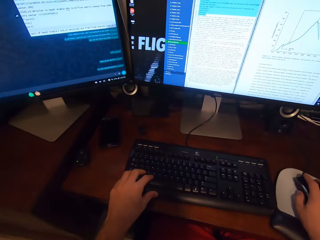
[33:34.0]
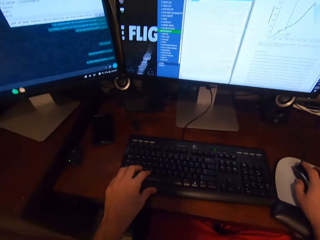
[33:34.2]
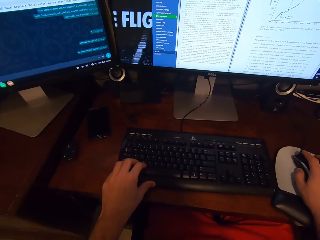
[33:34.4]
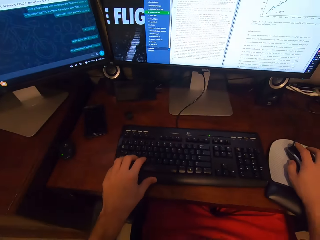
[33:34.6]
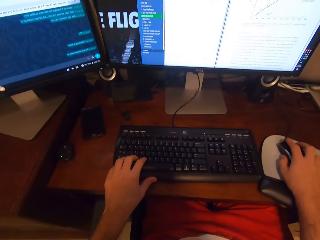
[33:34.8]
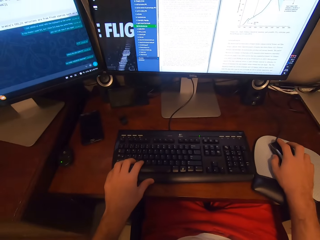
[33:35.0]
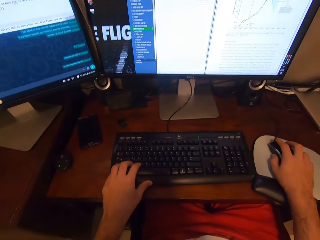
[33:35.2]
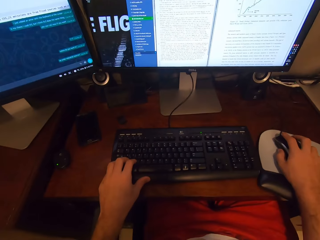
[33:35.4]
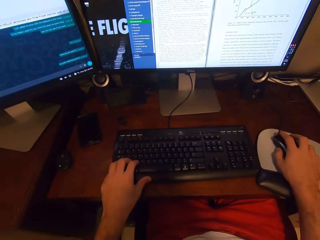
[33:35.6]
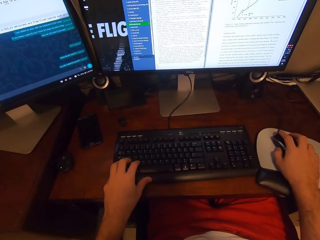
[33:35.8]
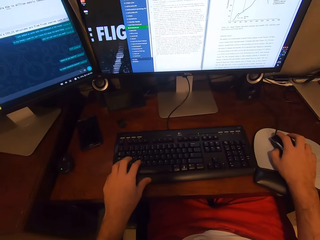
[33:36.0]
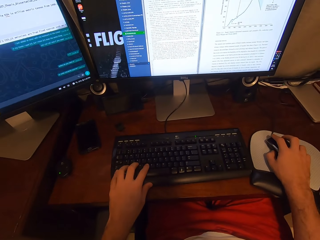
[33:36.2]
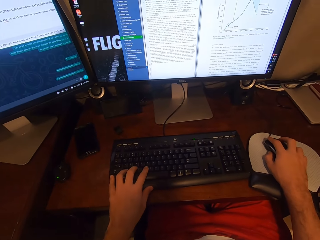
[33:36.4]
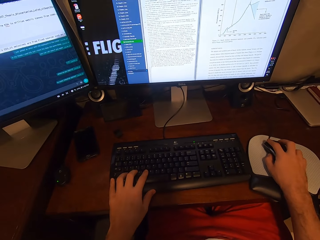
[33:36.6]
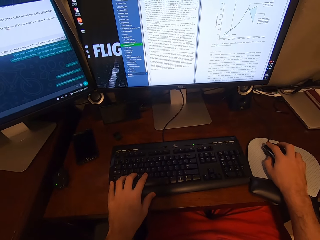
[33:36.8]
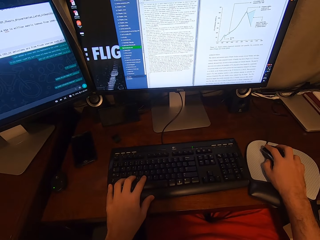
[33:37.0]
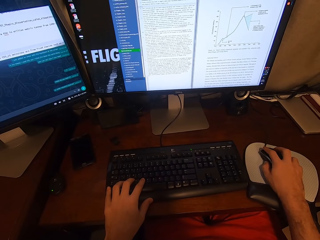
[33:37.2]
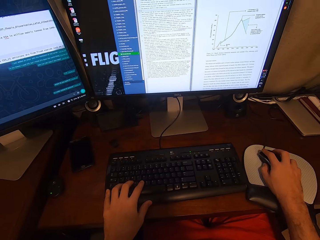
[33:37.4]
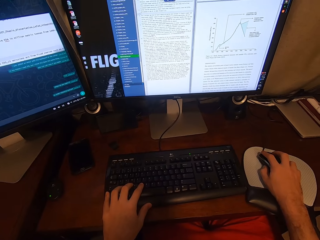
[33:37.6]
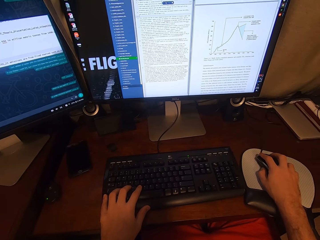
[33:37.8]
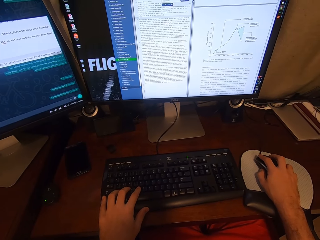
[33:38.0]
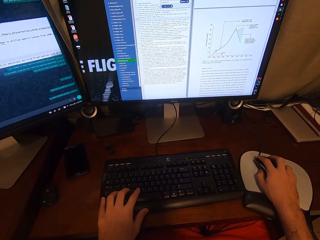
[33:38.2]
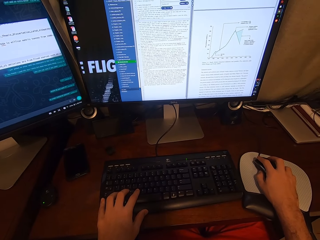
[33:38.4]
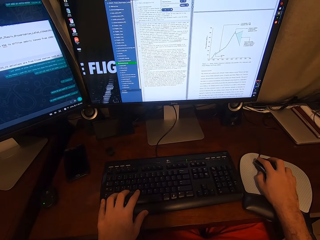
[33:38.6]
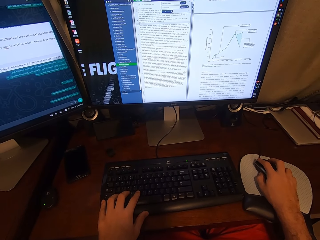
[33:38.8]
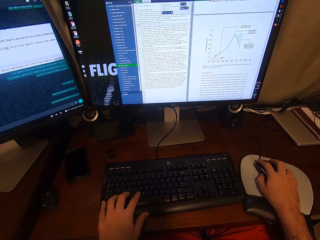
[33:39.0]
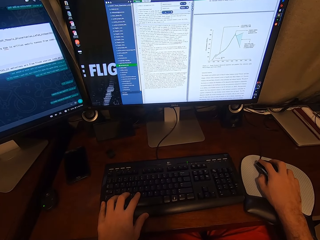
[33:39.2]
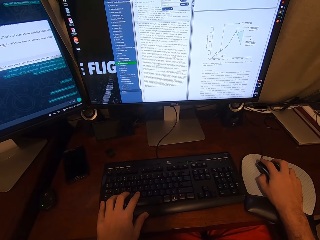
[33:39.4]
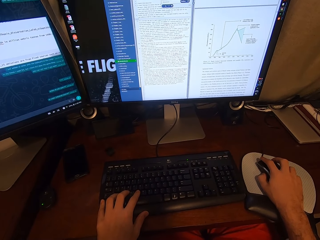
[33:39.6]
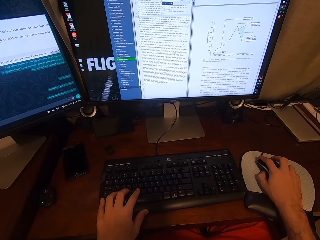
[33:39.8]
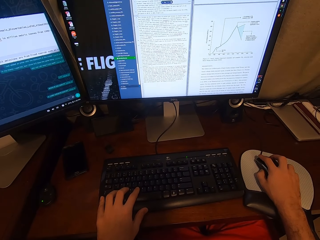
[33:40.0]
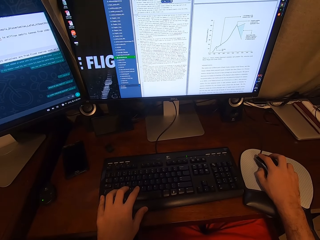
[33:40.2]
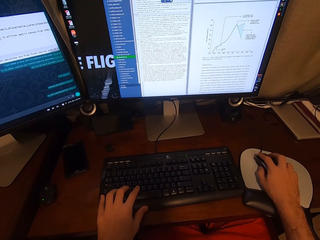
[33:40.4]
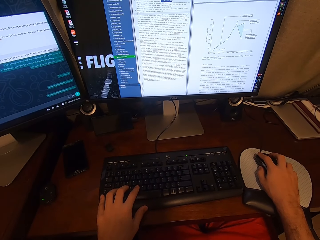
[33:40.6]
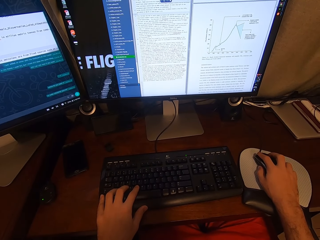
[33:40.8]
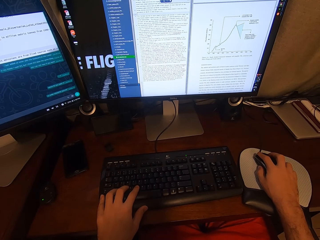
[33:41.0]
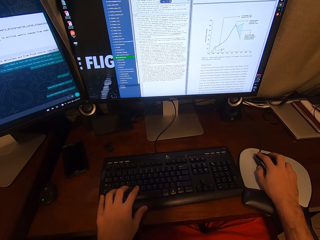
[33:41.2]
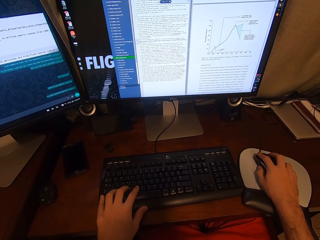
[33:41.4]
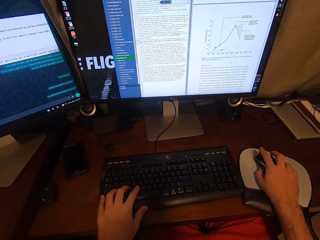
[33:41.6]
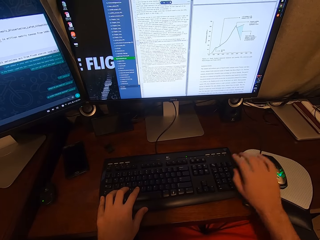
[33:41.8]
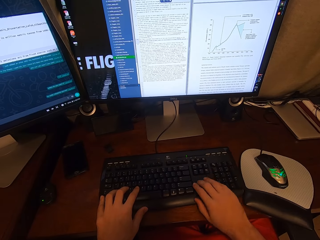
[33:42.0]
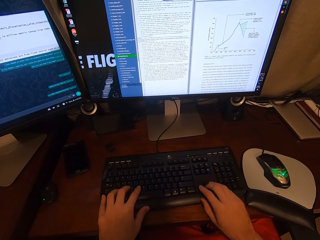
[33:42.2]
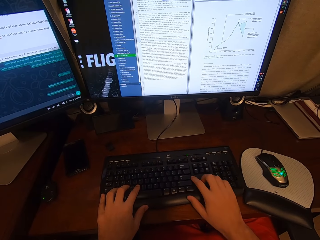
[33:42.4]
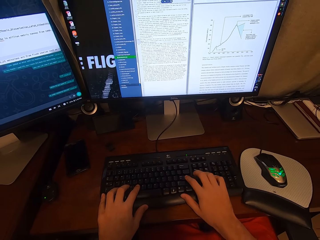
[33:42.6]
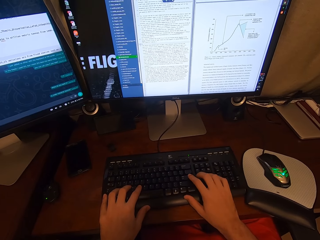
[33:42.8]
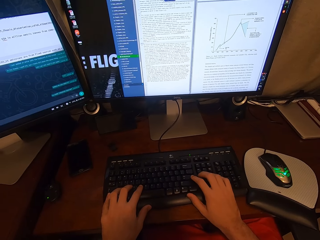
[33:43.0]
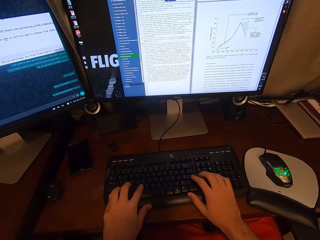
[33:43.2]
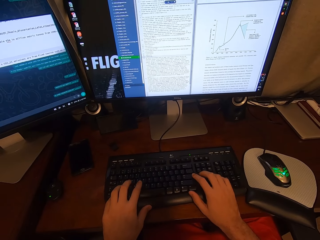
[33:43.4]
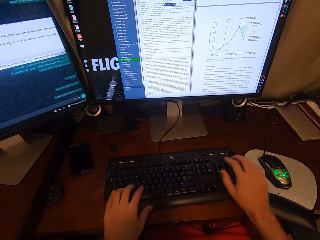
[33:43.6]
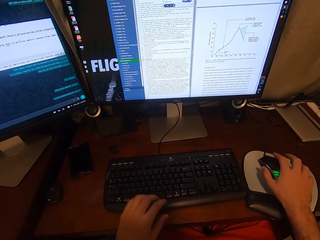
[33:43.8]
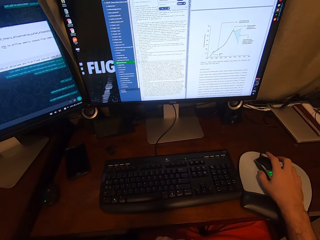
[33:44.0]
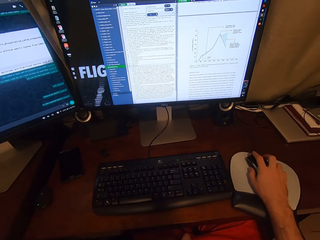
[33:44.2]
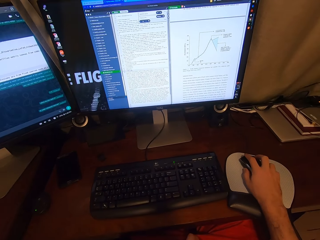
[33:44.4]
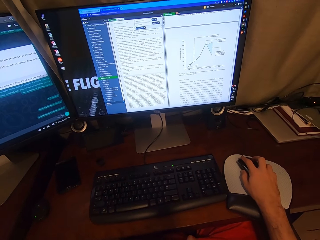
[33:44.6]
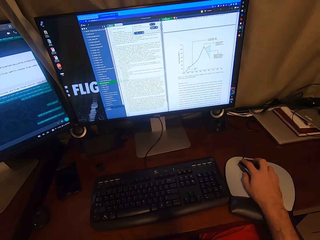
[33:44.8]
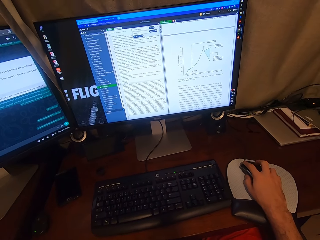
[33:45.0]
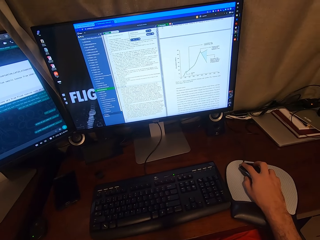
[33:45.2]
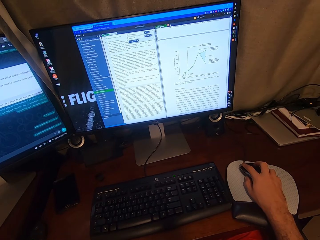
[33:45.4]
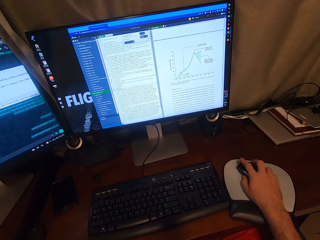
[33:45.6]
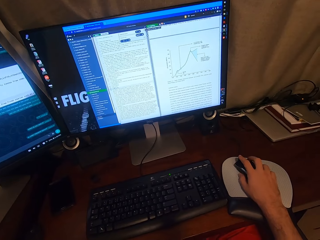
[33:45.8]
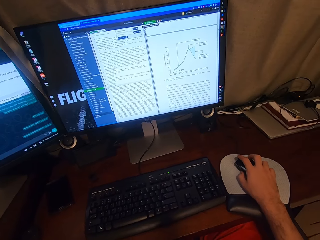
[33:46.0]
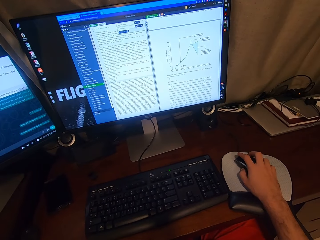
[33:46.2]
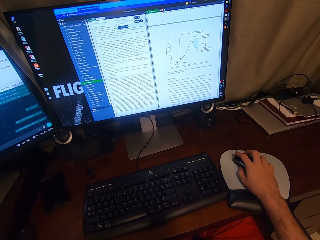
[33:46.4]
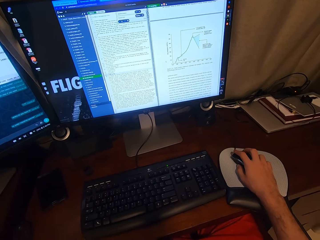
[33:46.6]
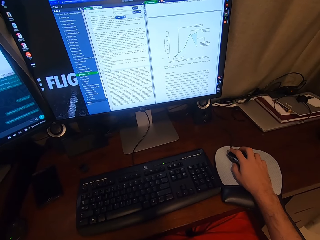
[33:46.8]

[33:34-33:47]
The camera wearer types on the keyboard attached to the desktop computer with his left hand. He looks at the computer. He clicks on the USB mouse attached to the desktop computer with his right hand. He types on the keyboard attached to the desktop computer with his hands. He removes his left hand from the keyboard attached to the desktop computer. He clicks on the USB mouse attached to the desktop computer with his right hand. He looks at the computer.

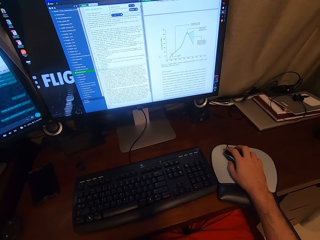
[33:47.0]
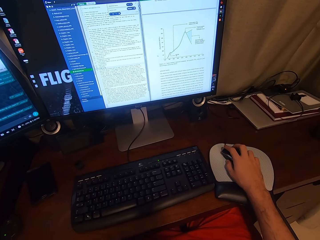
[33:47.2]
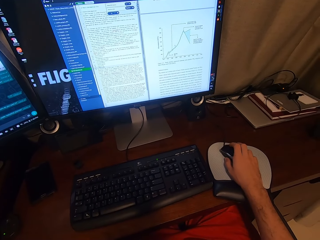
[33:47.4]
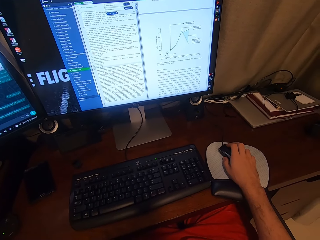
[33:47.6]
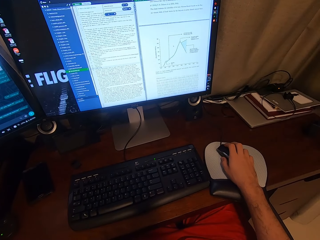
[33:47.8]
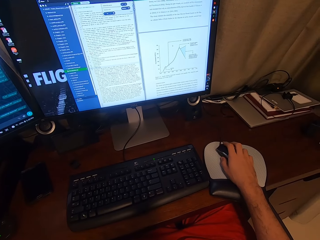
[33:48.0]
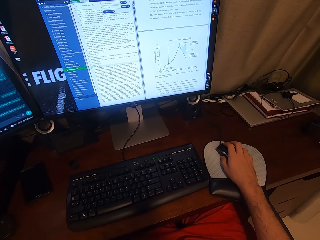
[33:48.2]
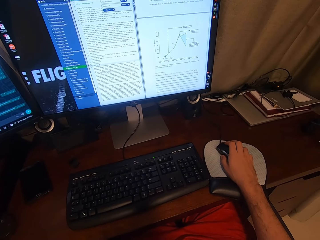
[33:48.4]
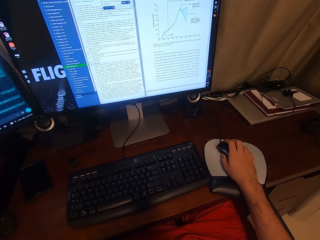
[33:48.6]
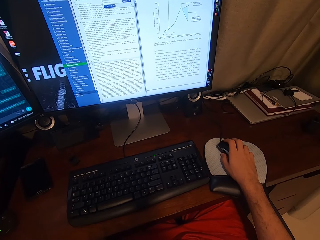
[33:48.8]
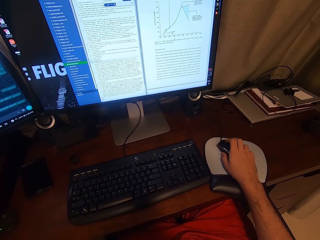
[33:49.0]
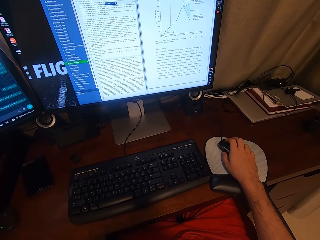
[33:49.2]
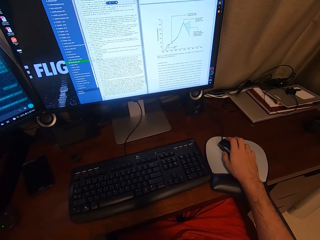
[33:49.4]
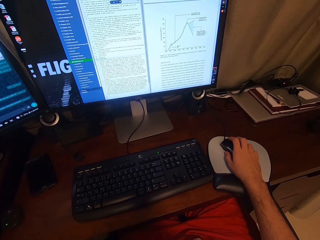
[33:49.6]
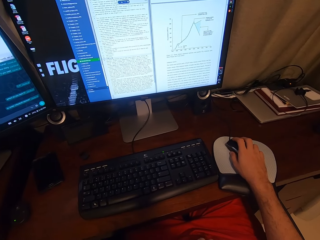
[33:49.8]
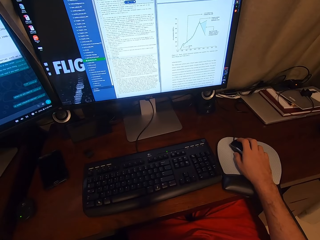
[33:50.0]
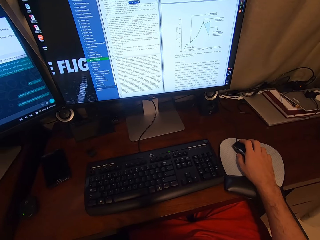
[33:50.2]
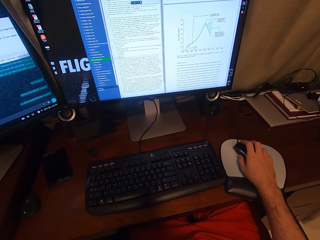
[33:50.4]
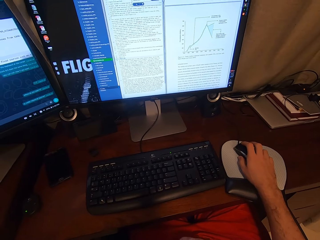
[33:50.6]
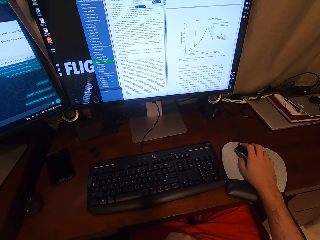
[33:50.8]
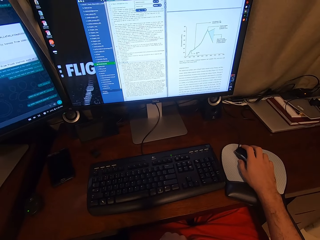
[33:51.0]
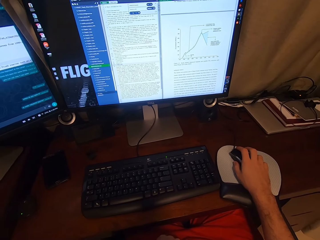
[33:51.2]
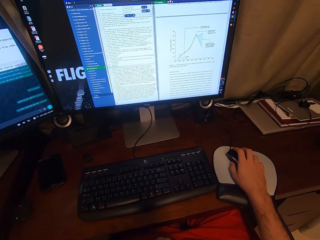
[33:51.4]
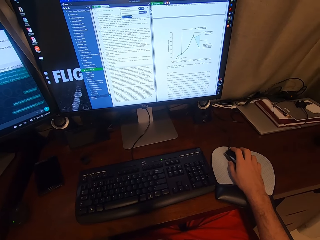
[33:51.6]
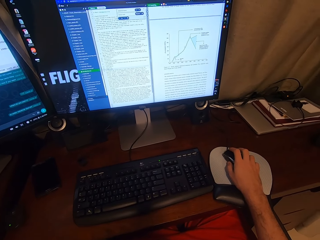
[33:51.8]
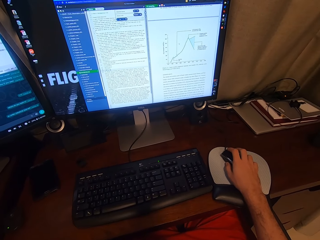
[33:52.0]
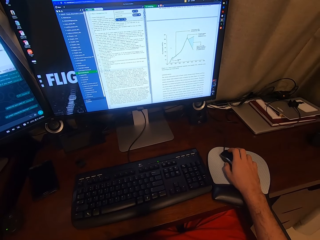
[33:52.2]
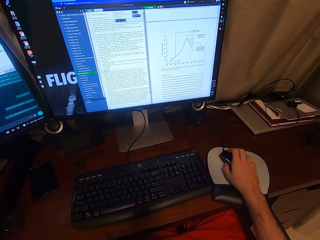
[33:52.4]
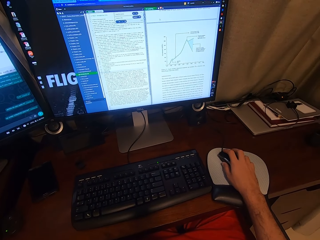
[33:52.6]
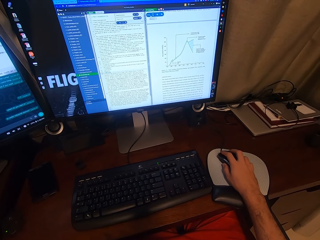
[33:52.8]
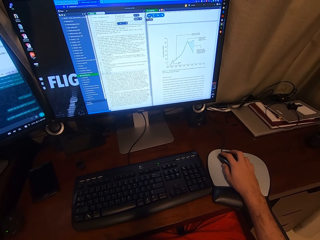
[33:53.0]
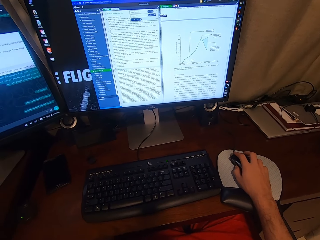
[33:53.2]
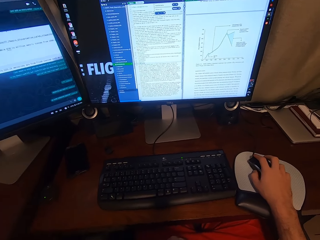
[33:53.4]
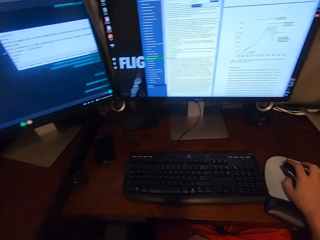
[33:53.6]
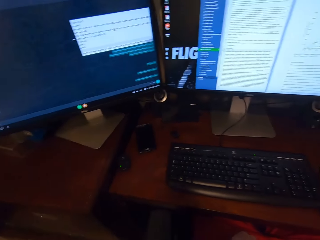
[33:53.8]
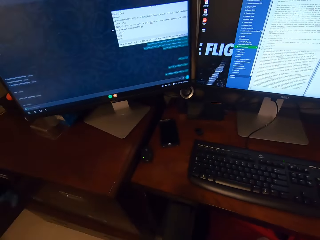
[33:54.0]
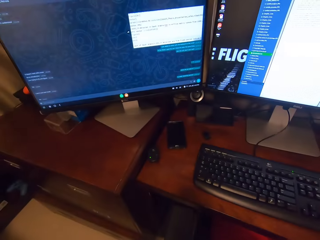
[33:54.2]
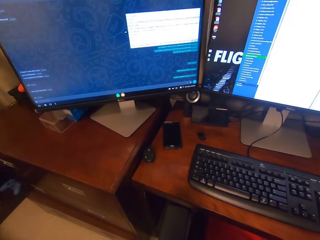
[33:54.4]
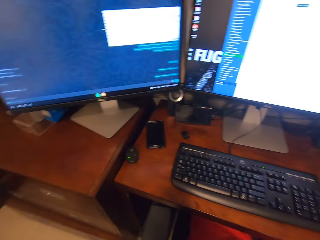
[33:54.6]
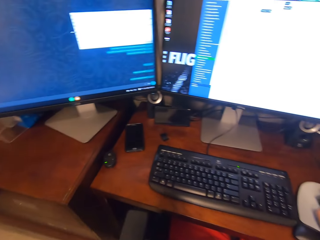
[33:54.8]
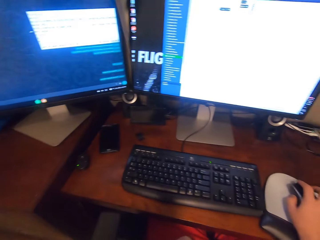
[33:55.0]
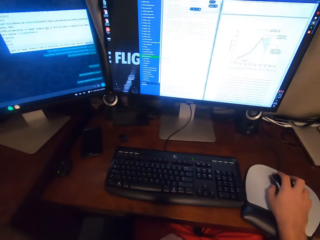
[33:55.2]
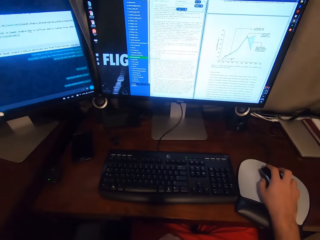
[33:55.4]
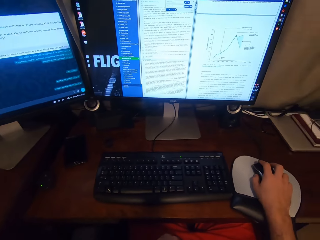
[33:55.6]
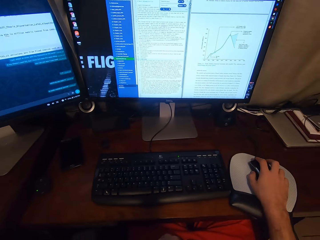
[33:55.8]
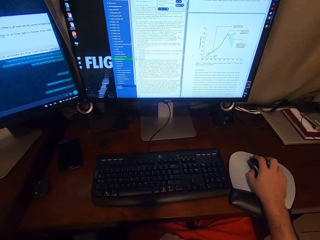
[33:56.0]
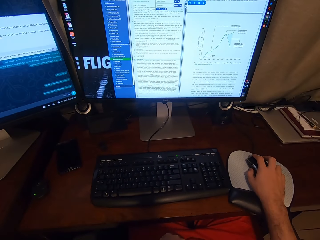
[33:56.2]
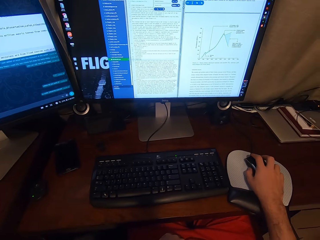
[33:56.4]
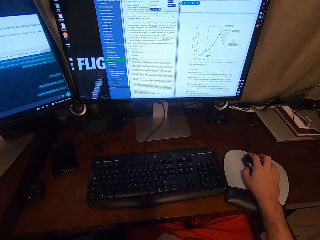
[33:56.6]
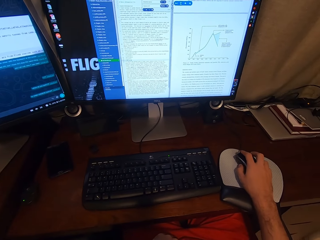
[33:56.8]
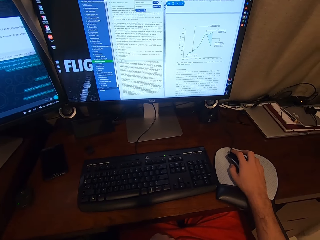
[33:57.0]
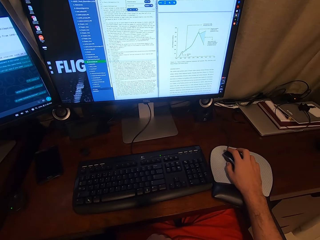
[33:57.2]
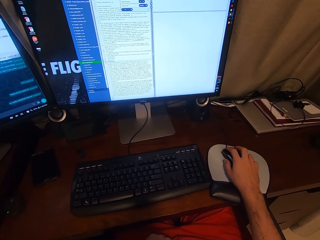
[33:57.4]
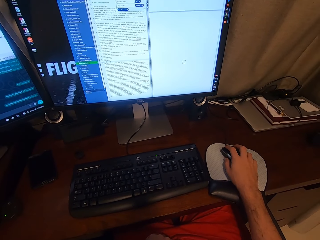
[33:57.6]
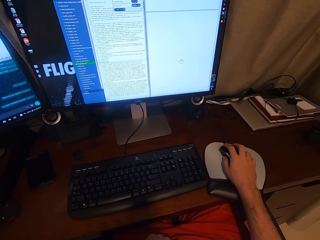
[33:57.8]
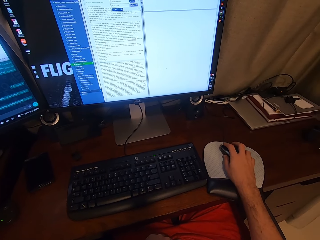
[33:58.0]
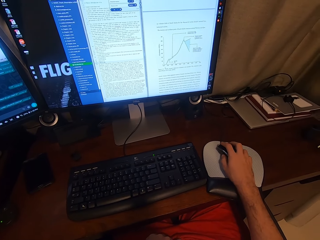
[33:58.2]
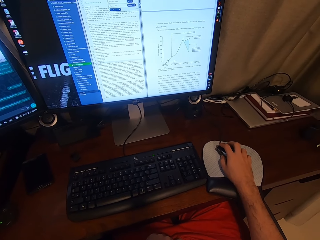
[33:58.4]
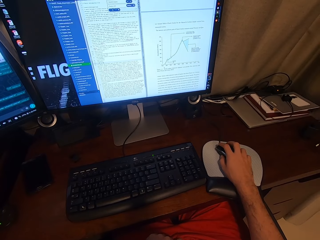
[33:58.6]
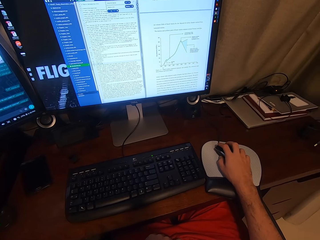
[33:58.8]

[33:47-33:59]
The camera wearer scrolls on the USB mouse attached to the desktop computer with his right hand. He looks at the computer. He scrolls the computer.
